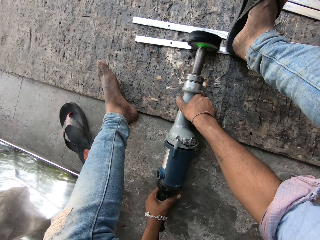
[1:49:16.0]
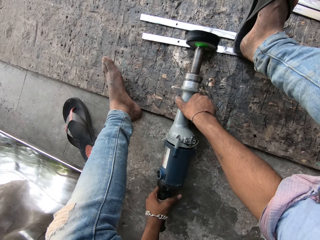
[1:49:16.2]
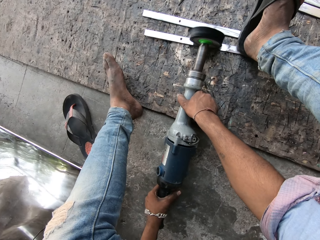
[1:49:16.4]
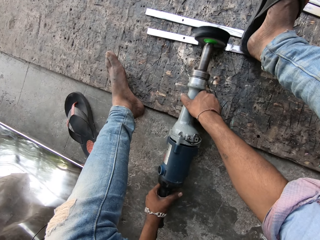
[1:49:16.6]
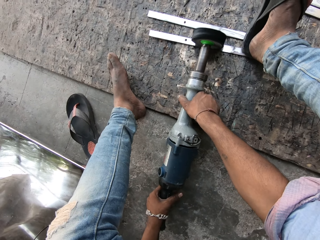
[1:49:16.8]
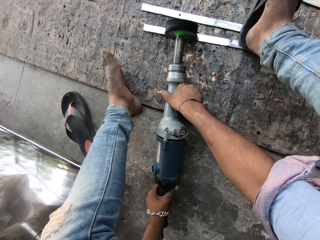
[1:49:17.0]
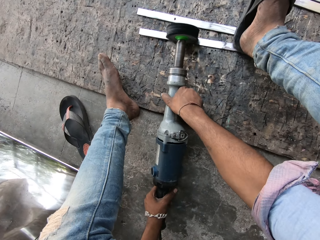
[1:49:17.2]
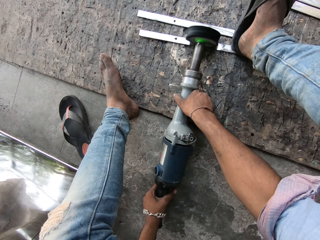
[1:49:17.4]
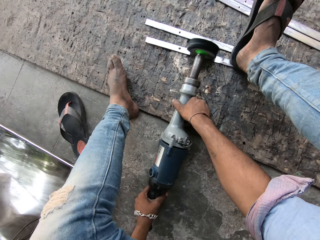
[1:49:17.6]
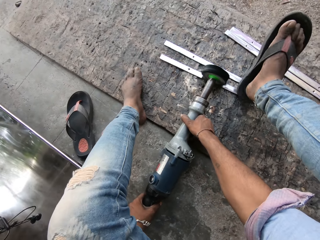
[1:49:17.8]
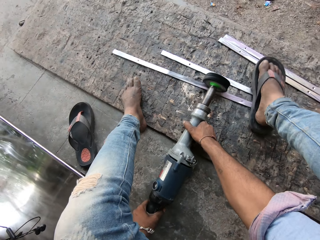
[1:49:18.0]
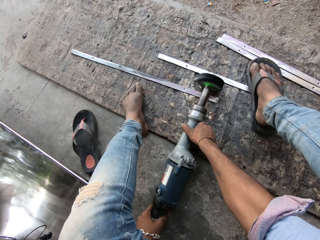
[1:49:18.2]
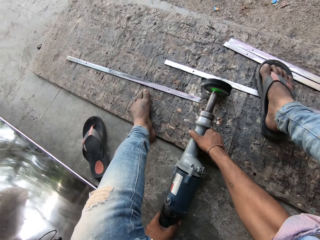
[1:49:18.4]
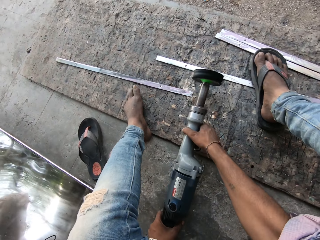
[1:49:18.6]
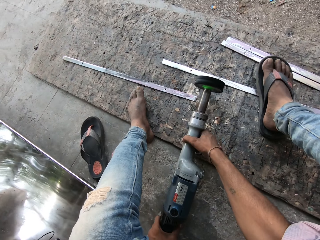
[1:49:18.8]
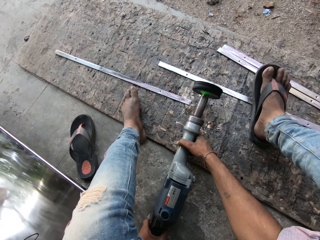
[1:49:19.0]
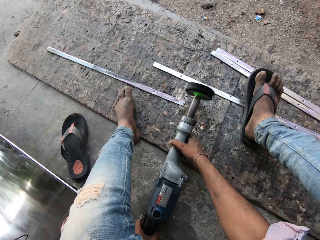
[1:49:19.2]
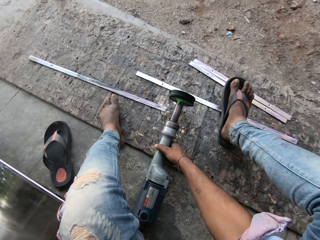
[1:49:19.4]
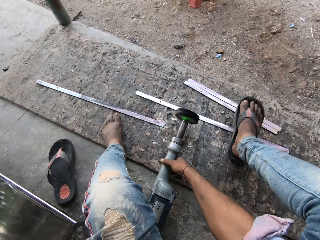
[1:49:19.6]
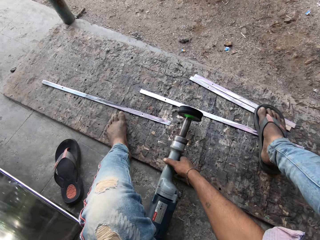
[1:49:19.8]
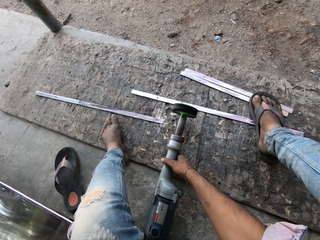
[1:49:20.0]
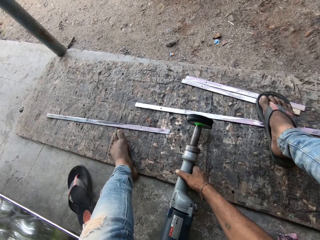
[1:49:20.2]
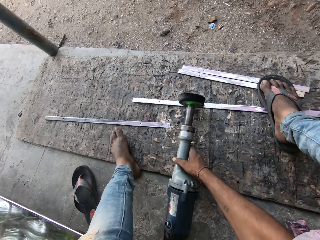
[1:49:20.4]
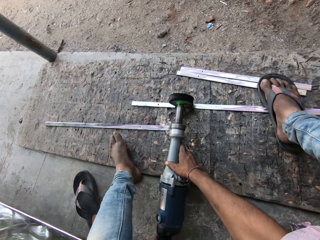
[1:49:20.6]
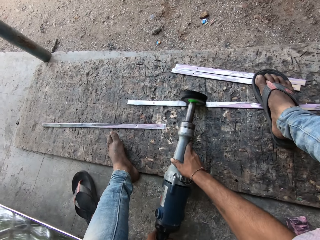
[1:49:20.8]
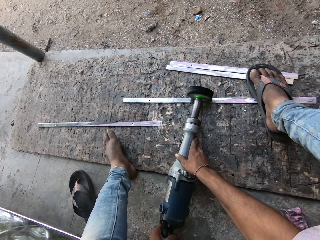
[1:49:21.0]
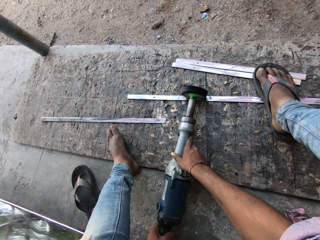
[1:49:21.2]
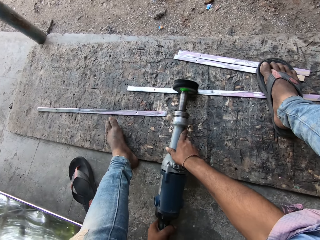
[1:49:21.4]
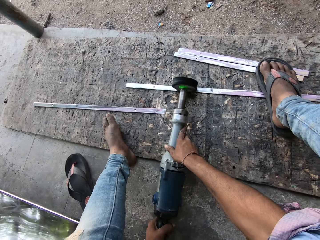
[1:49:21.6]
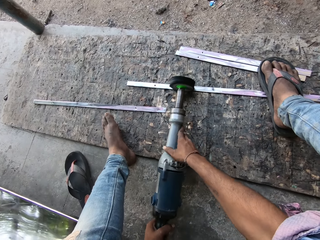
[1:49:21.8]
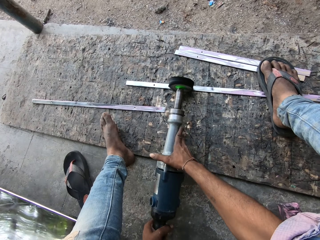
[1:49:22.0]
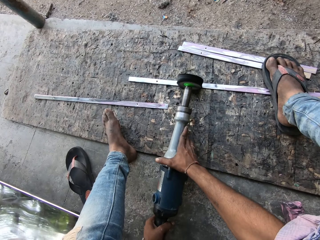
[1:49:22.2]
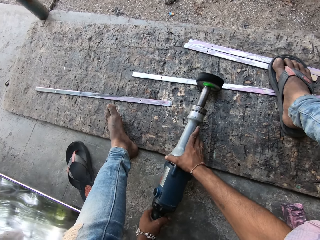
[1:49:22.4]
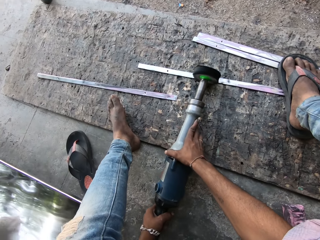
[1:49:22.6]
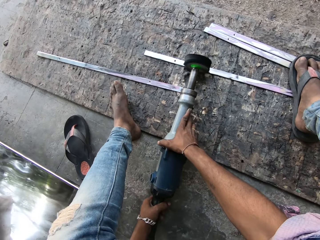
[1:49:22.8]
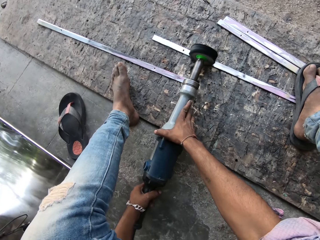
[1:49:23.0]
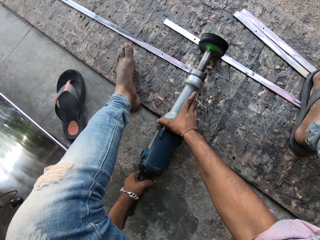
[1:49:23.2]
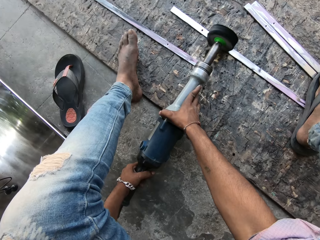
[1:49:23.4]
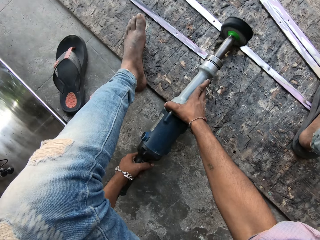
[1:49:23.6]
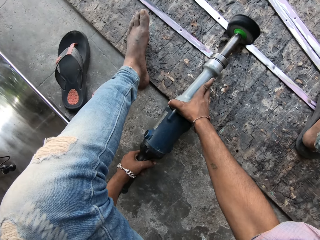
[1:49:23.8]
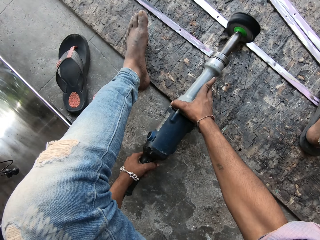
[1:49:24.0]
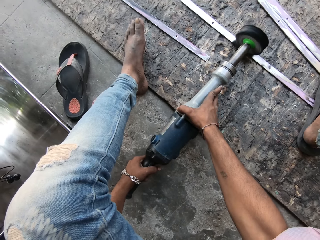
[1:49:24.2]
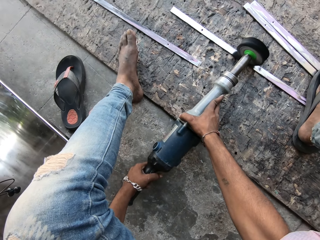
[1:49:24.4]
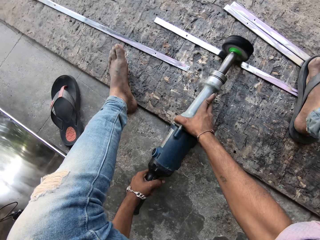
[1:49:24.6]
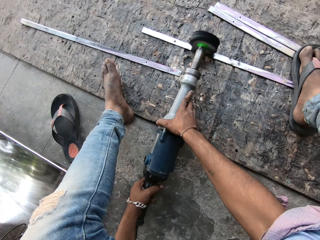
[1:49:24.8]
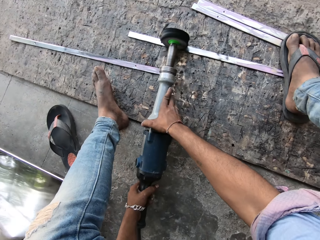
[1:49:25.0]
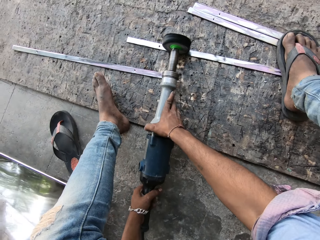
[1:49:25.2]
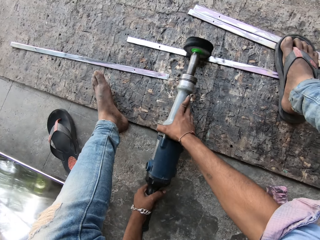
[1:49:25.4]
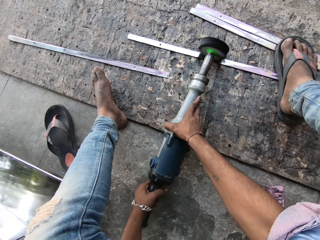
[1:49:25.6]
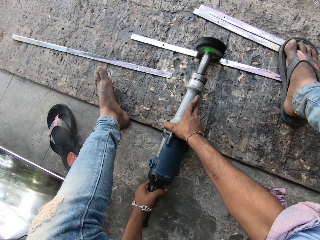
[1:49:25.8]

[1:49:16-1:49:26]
The camera wearer moves his leg. He polishes the metal bars.

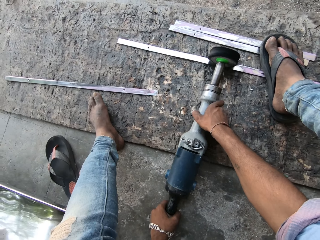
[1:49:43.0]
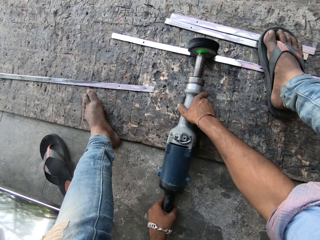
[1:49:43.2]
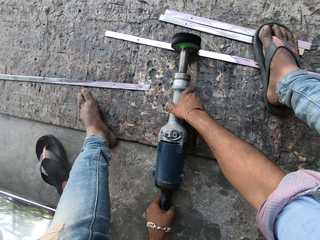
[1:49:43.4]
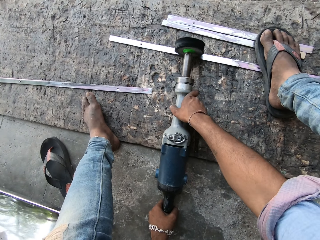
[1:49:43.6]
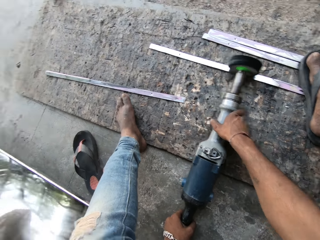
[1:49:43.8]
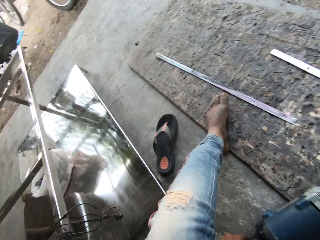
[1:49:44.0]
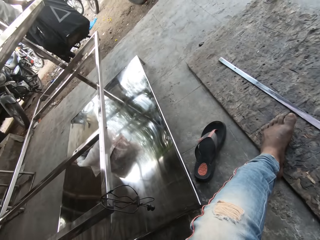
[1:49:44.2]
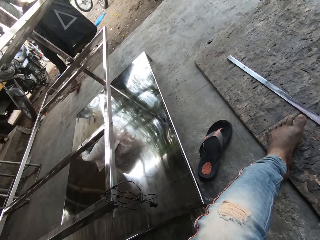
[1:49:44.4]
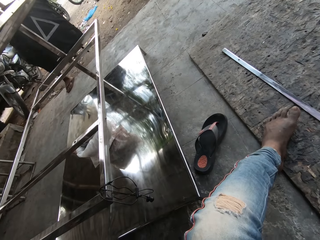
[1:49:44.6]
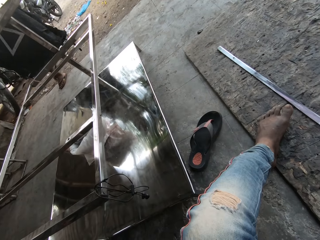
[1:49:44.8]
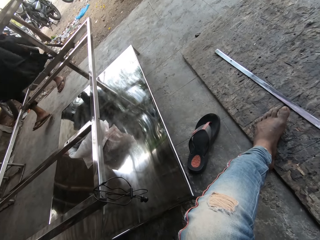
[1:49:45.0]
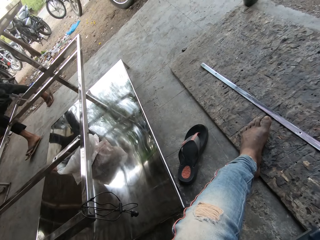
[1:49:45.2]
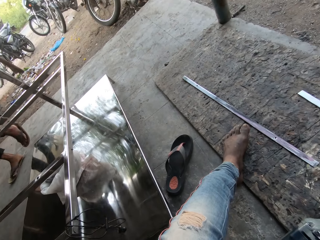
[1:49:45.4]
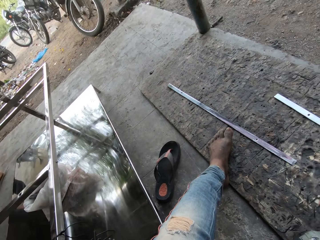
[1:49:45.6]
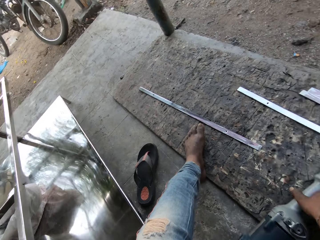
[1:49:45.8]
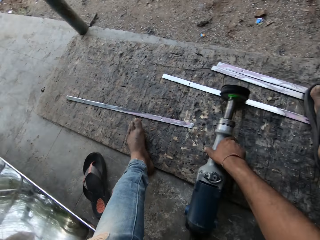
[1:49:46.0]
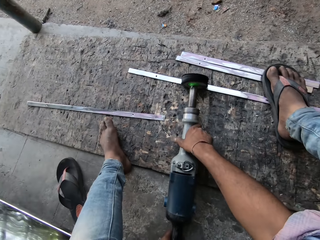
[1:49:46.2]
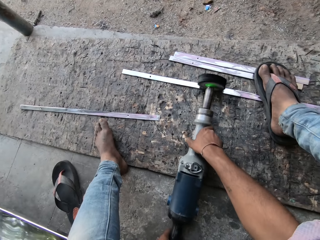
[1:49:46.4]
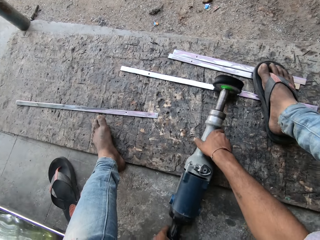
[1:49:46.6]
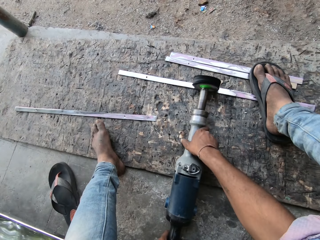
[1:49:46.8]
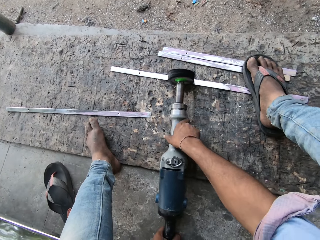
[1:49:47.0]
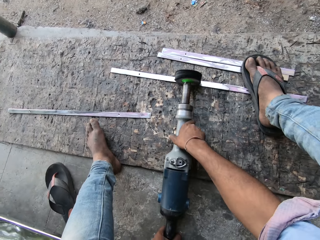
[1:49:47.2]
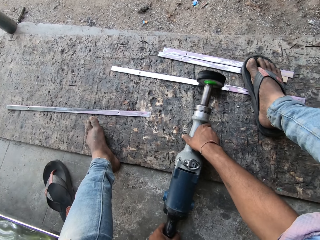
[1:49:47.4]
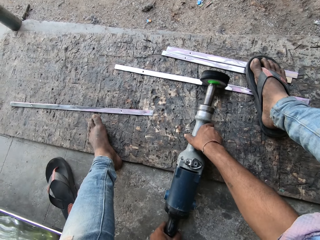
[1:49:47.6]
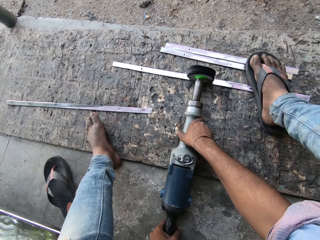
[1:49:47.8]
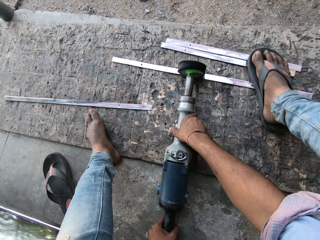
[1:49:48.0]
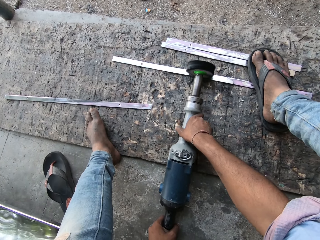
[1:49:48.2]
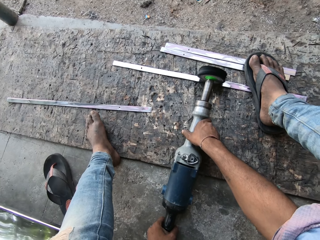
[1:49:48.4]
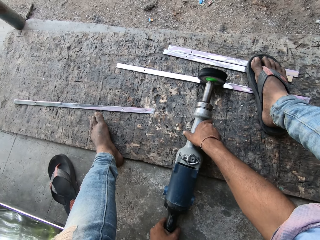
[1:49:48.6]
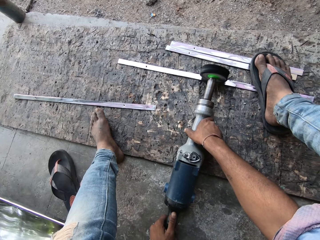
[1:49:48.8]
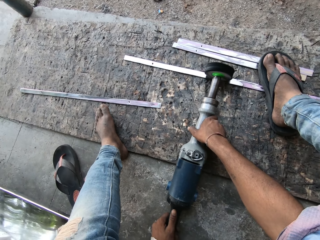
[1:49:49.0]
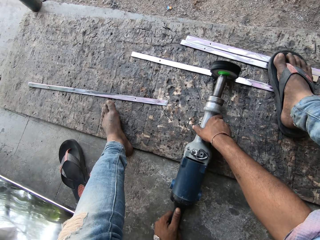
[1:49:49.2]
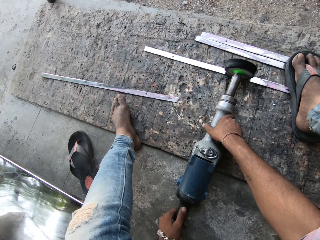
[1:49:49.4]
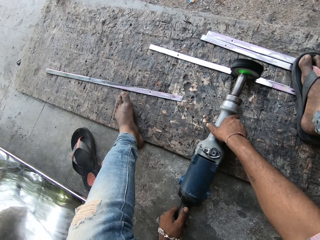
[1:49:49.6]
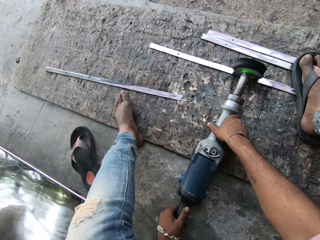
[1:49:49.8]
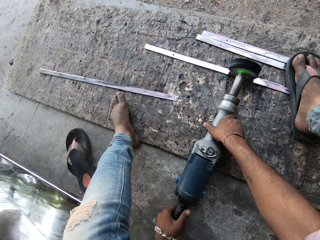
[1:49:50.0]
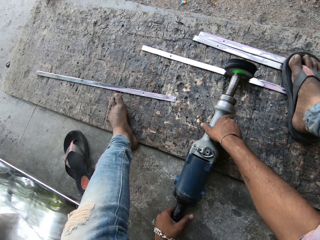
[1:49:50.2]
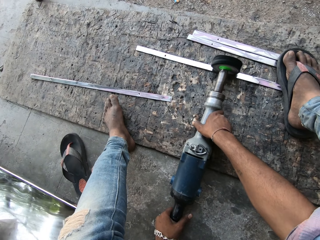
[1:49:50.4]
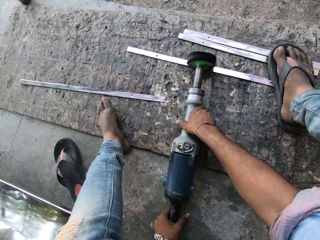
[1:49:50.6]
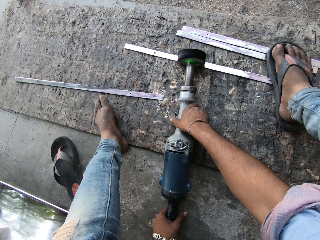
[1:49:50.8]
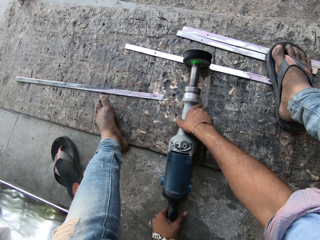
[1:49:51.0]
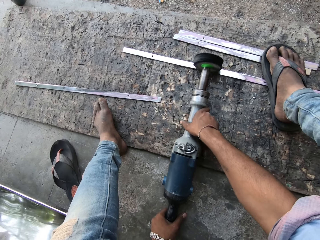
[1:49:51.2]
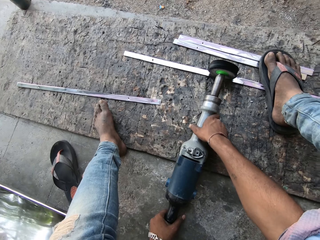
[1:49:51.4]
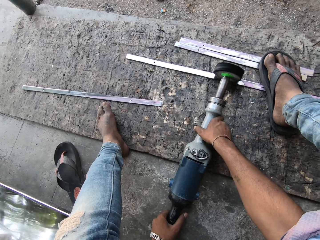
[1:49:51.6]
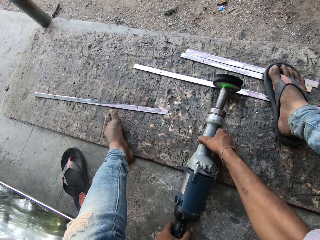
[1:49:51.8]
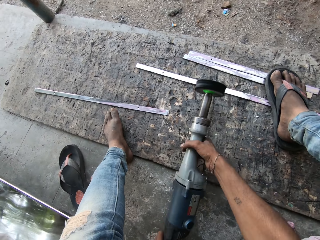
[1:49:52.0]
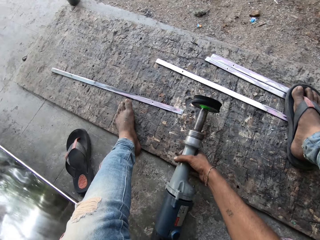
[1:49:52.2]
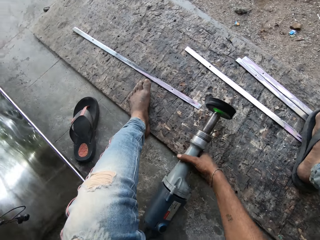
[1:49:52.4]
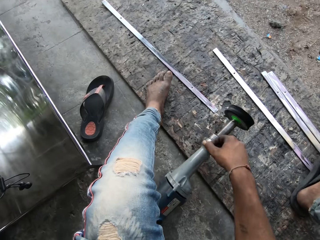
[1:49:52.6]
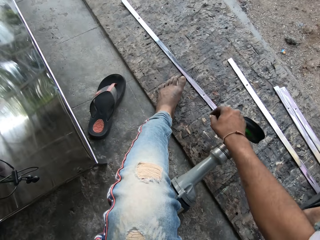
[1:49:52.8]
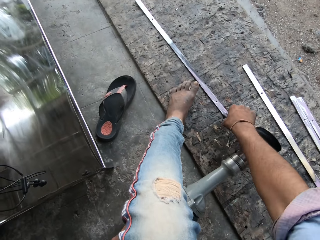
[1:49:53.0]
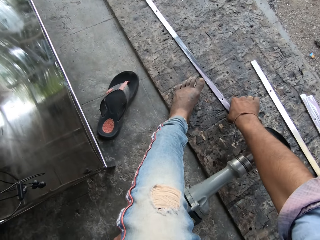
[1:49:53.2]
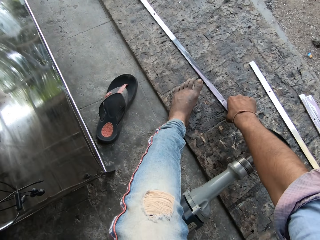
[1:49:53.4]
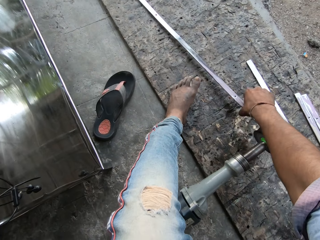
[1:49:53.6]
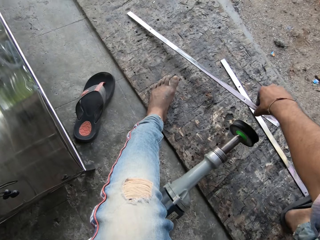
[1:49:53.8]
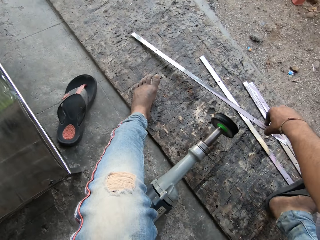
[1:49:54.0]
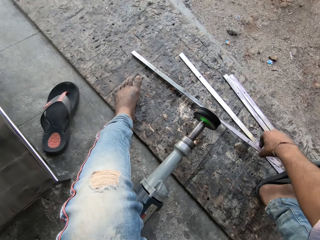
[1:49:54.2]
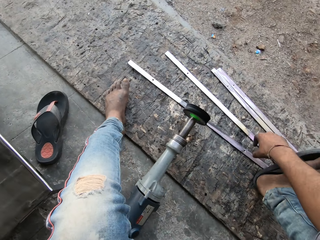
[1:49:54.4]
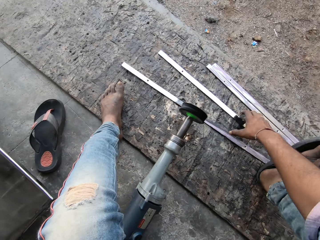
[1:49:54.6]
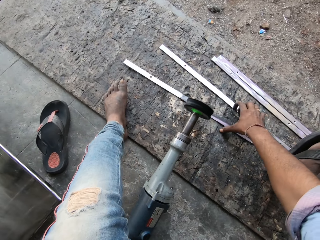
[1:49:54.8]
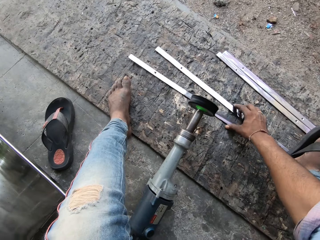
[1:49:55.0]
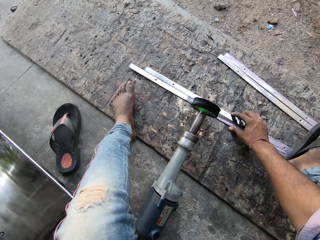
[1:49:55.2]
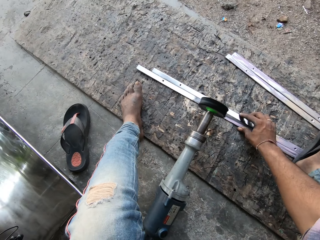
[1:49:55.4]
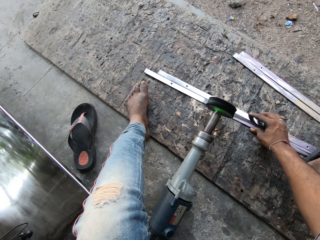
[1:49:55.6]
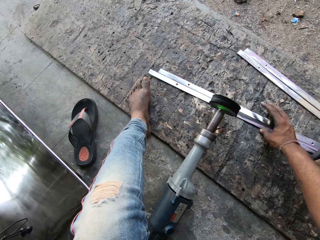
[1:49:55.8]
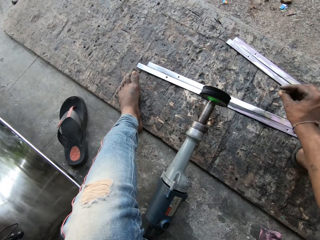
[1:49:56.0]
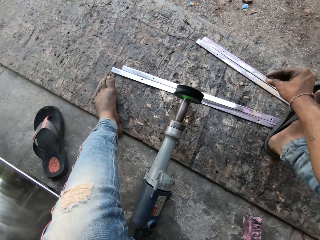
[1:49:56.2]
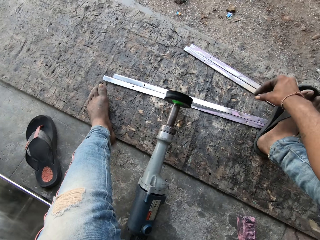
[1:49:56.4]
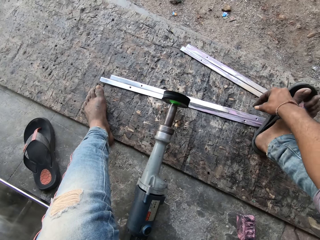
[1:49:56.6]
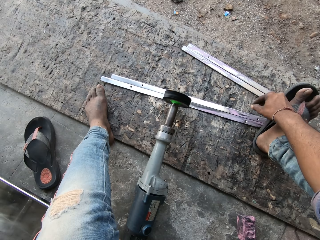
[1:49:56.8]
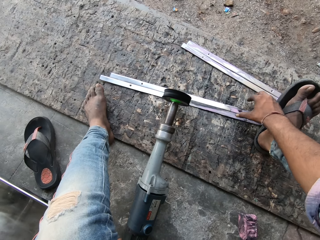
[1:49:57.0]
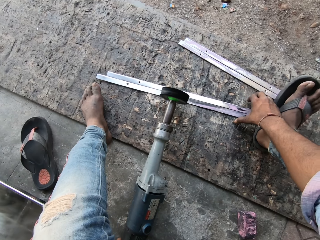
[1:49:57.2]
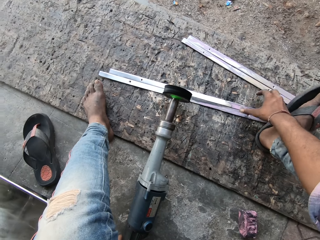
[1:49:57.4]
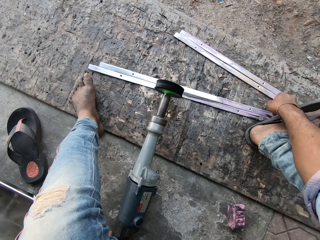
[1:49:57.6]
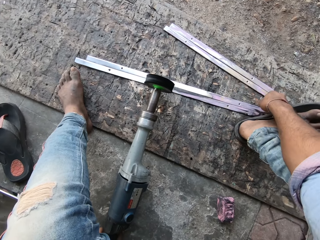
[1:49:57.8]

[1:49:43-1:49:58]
A man walks past the camera wearer. The camera wearer polishes the metal bars. They put the welding tool aside. They pick up the metal bar and drop the metal bar on the floor. They move a metal strip. They align the metal bars together.
